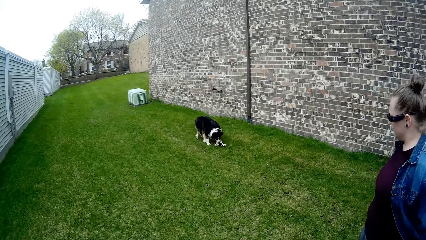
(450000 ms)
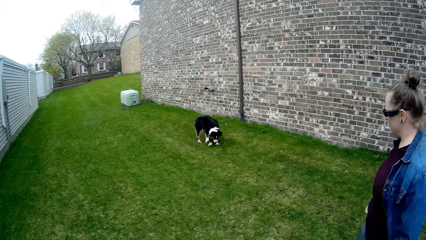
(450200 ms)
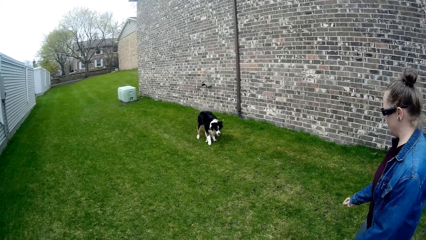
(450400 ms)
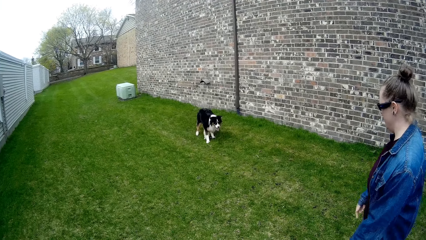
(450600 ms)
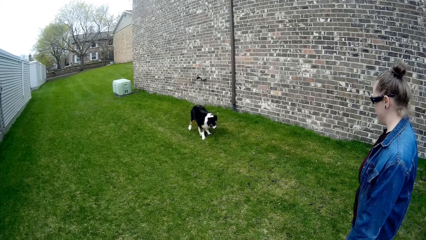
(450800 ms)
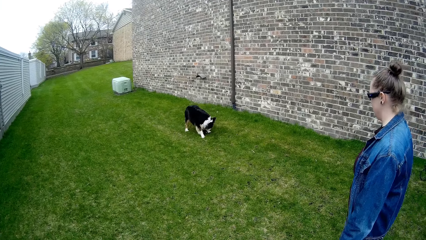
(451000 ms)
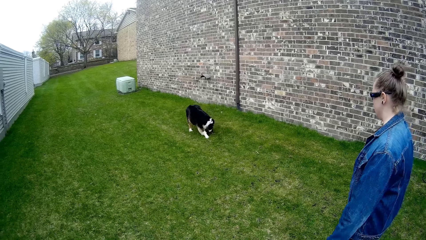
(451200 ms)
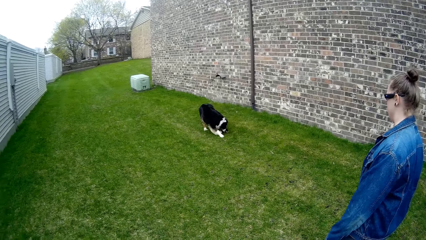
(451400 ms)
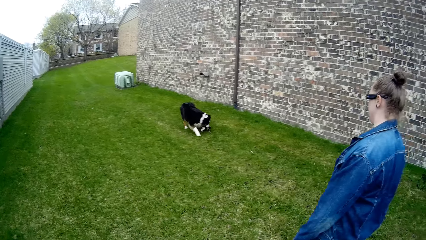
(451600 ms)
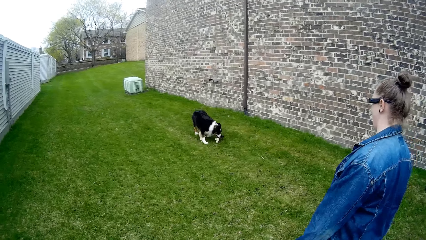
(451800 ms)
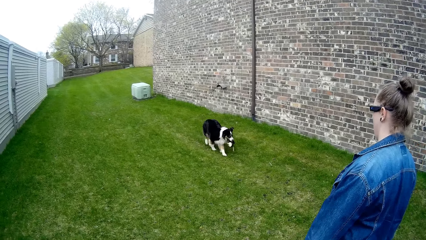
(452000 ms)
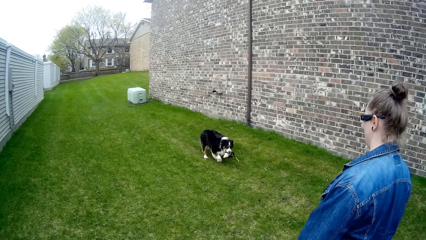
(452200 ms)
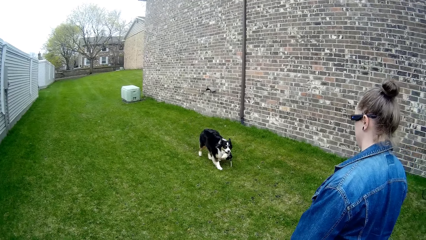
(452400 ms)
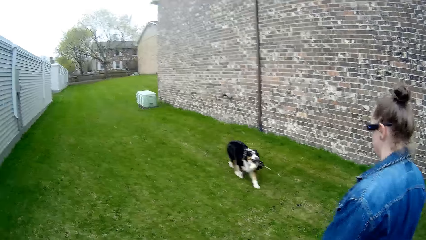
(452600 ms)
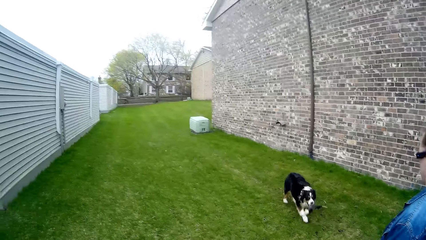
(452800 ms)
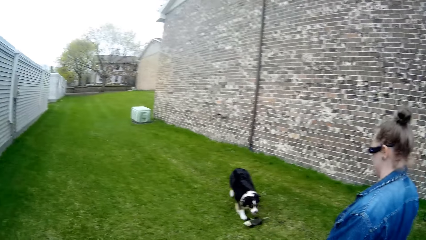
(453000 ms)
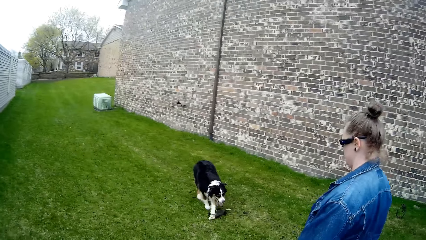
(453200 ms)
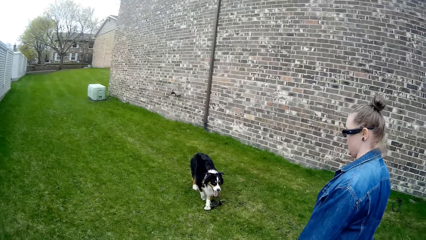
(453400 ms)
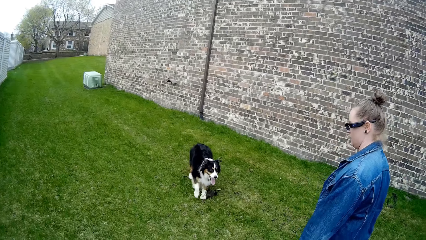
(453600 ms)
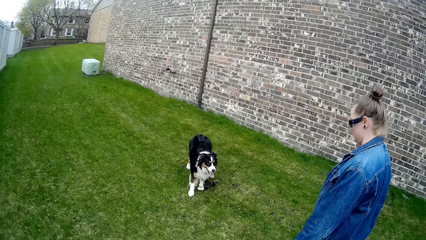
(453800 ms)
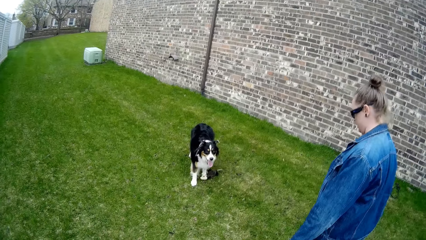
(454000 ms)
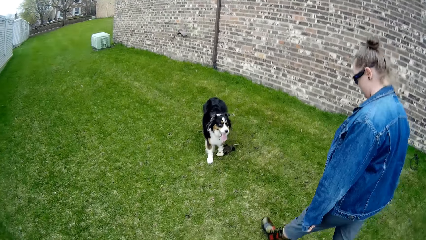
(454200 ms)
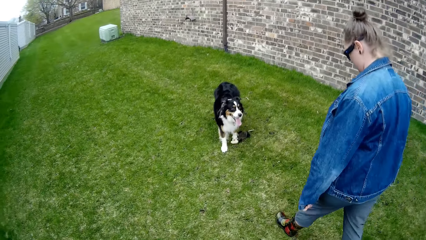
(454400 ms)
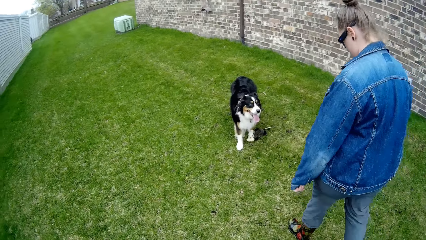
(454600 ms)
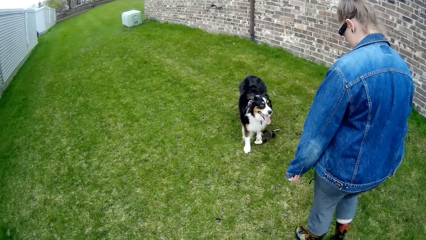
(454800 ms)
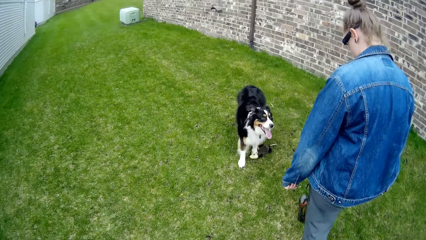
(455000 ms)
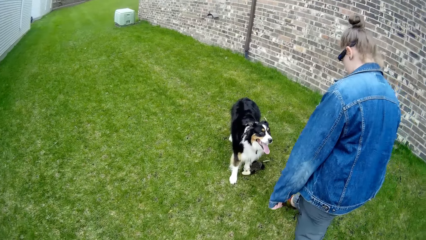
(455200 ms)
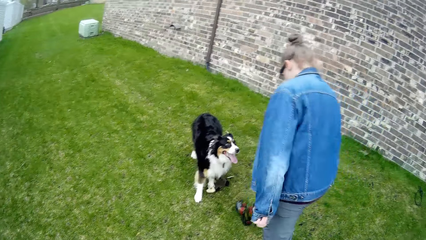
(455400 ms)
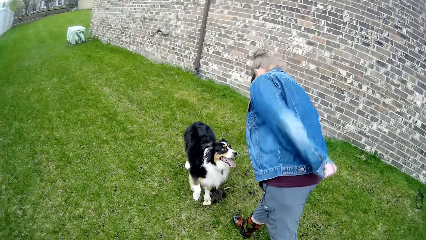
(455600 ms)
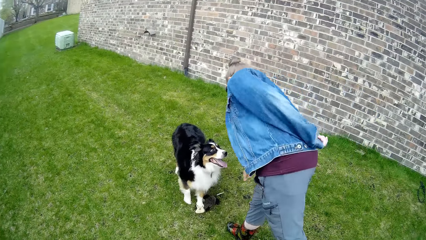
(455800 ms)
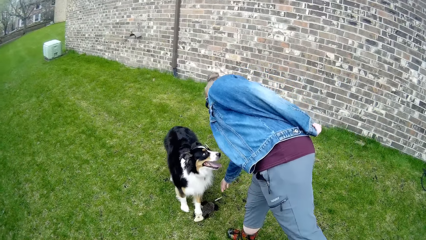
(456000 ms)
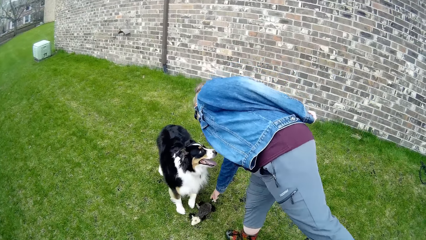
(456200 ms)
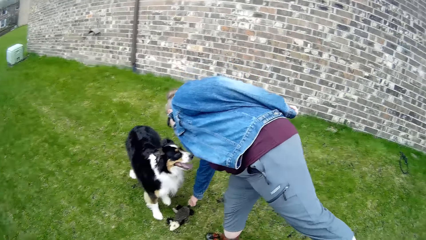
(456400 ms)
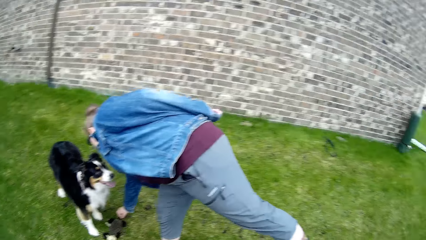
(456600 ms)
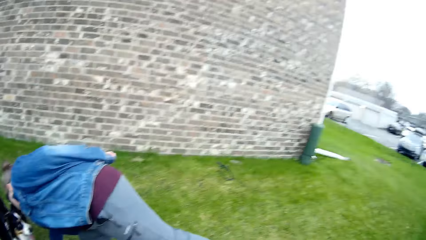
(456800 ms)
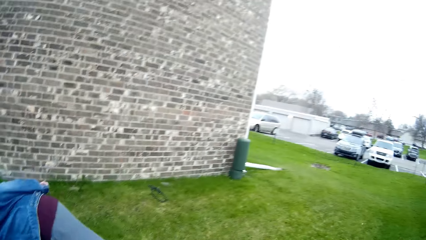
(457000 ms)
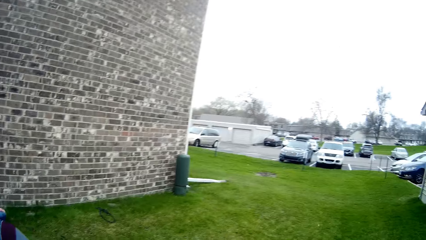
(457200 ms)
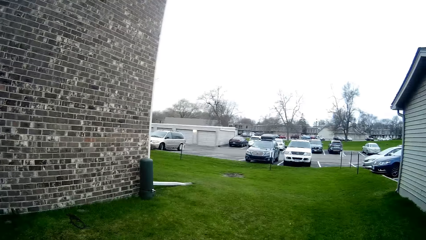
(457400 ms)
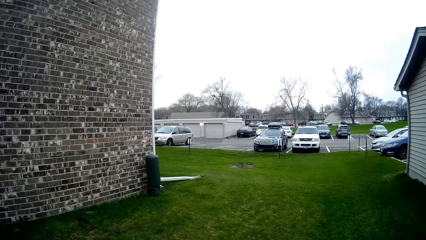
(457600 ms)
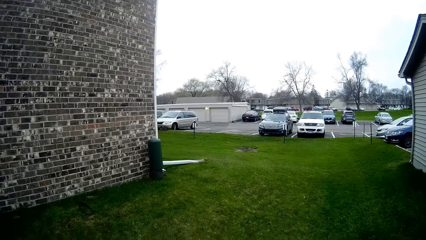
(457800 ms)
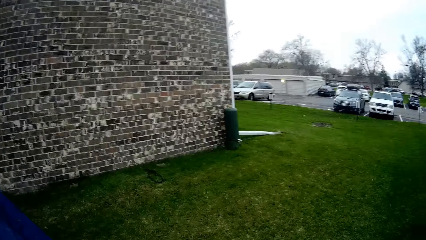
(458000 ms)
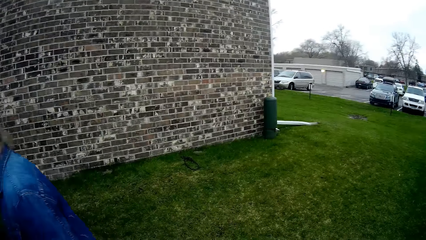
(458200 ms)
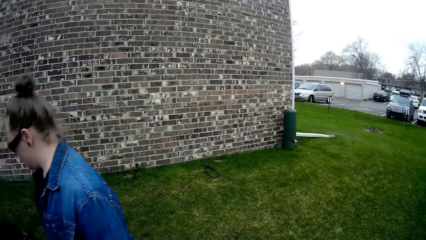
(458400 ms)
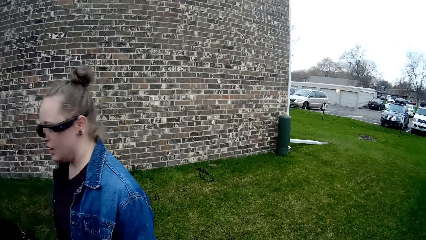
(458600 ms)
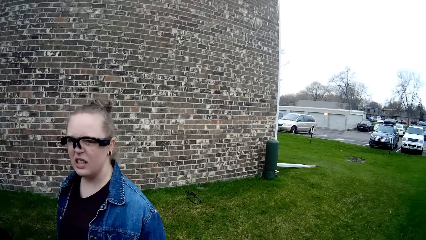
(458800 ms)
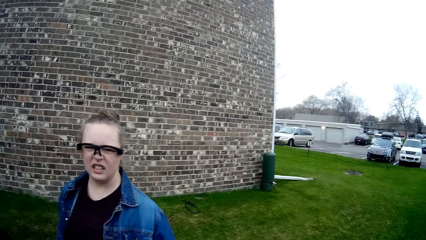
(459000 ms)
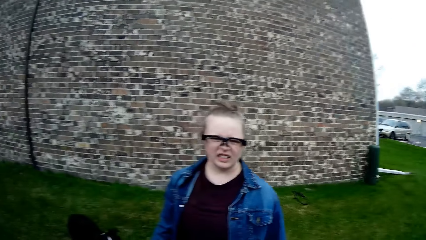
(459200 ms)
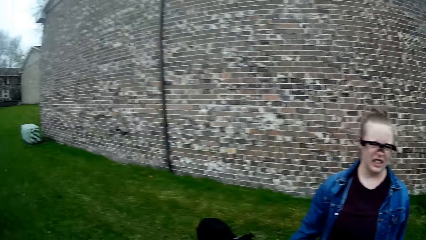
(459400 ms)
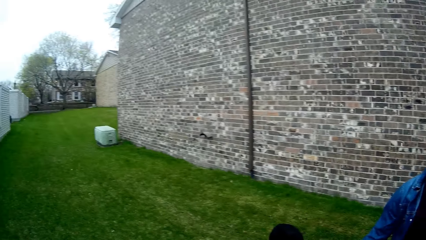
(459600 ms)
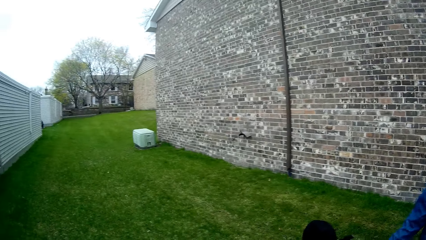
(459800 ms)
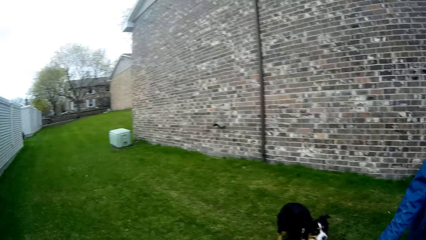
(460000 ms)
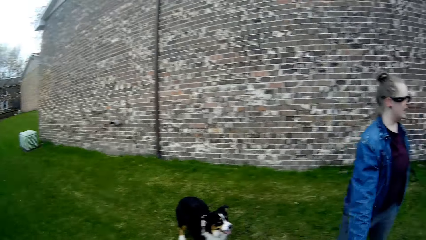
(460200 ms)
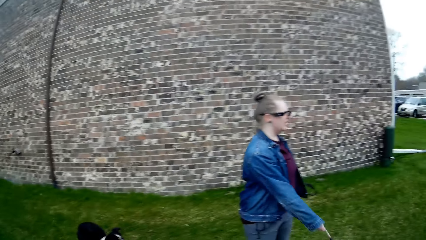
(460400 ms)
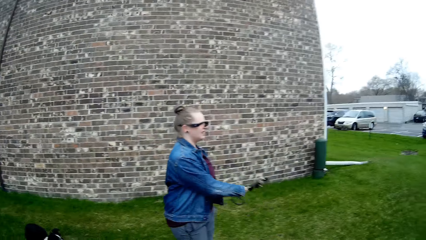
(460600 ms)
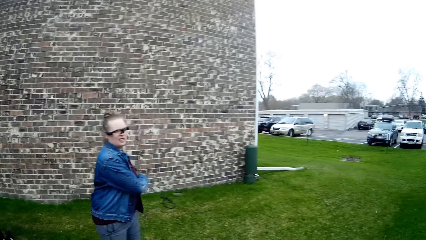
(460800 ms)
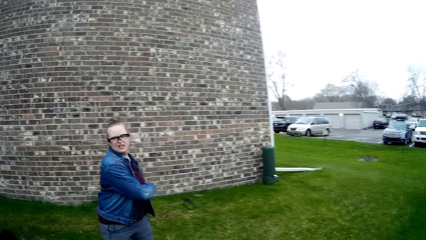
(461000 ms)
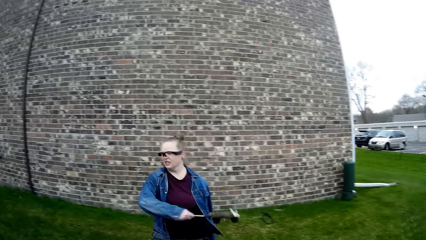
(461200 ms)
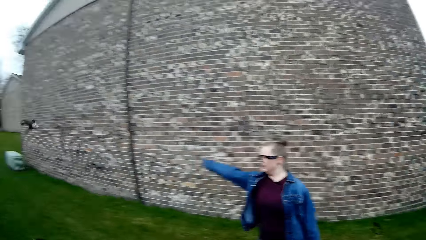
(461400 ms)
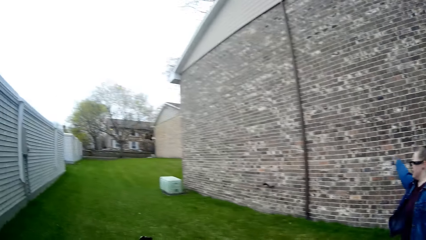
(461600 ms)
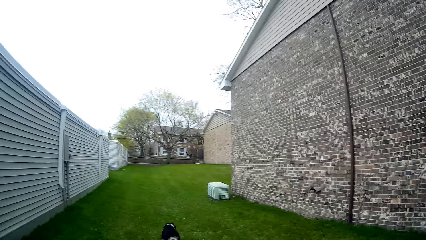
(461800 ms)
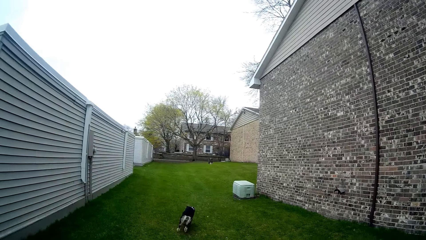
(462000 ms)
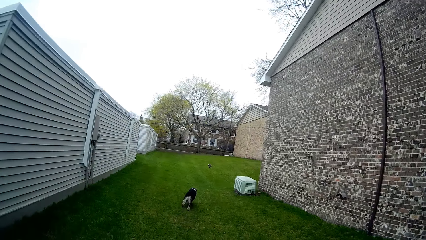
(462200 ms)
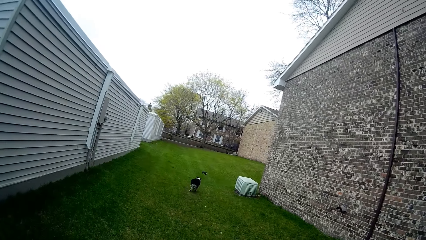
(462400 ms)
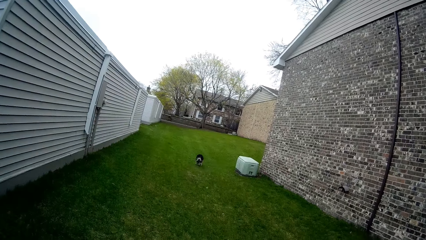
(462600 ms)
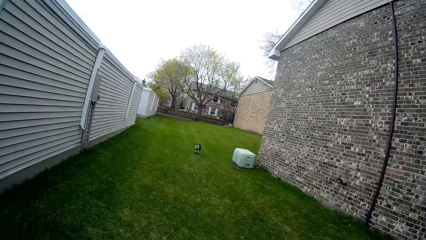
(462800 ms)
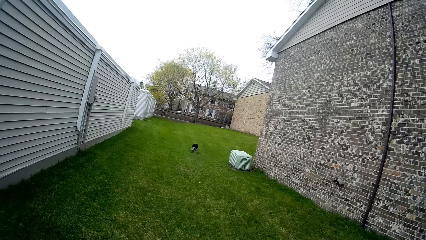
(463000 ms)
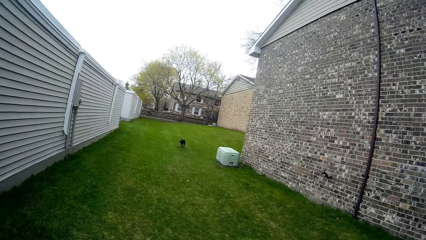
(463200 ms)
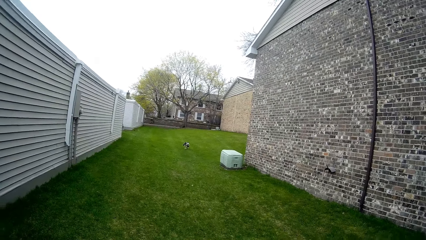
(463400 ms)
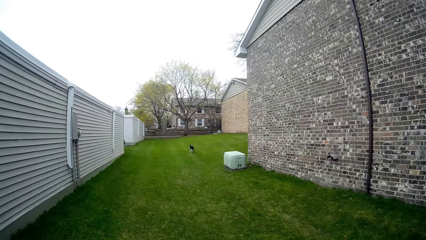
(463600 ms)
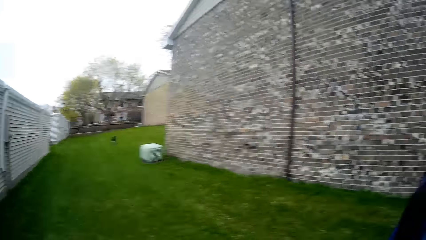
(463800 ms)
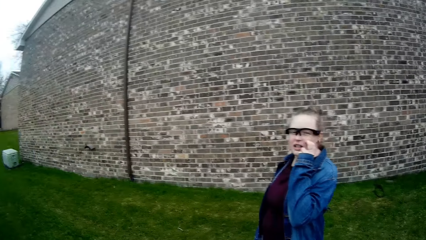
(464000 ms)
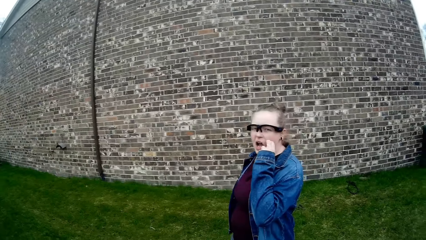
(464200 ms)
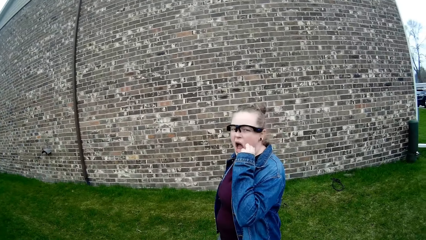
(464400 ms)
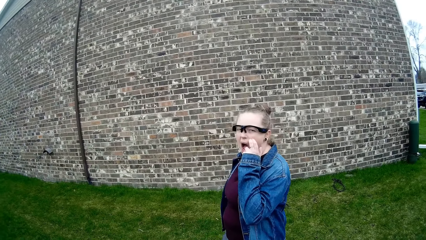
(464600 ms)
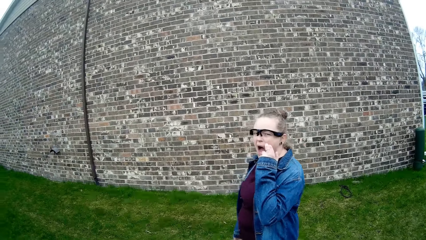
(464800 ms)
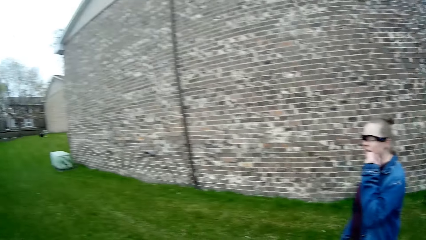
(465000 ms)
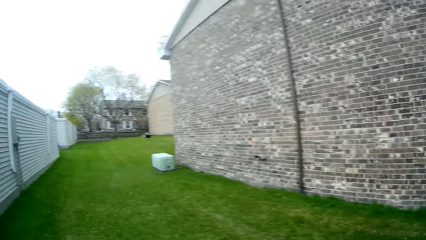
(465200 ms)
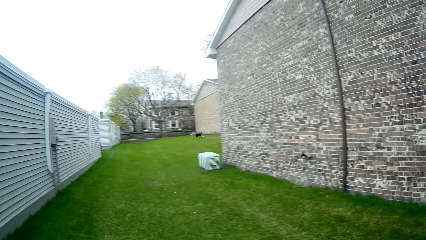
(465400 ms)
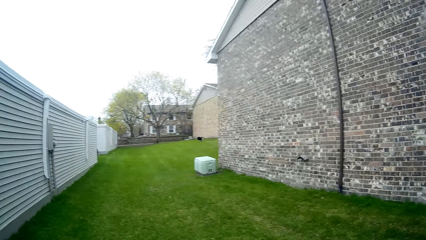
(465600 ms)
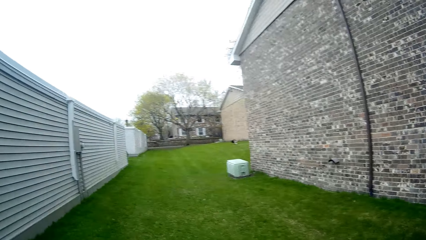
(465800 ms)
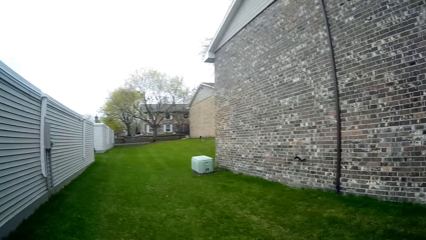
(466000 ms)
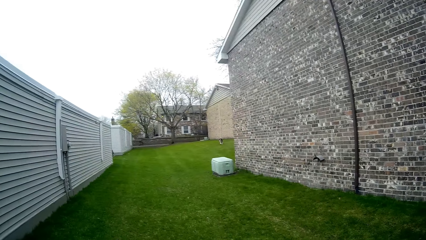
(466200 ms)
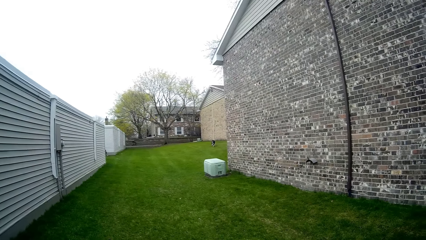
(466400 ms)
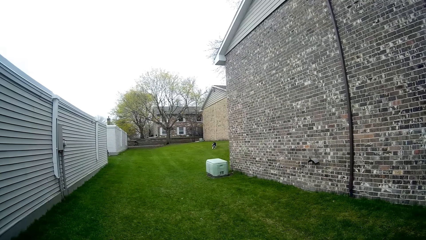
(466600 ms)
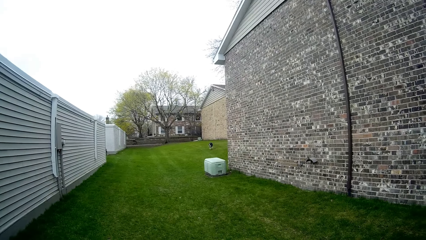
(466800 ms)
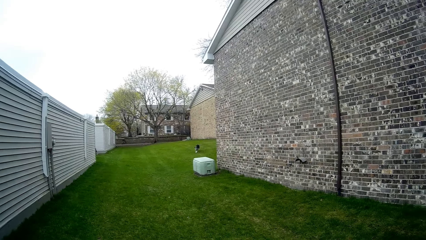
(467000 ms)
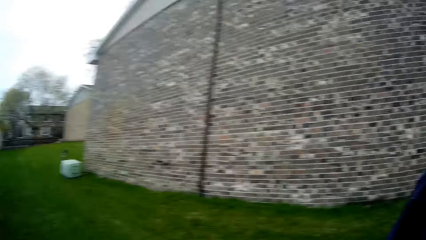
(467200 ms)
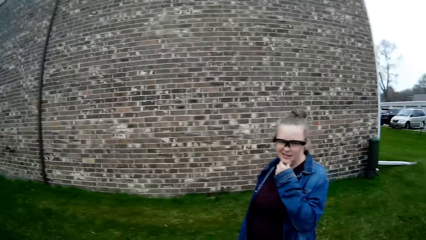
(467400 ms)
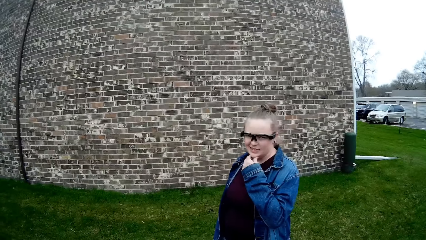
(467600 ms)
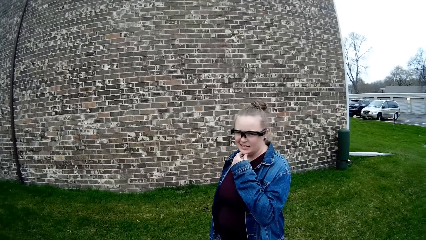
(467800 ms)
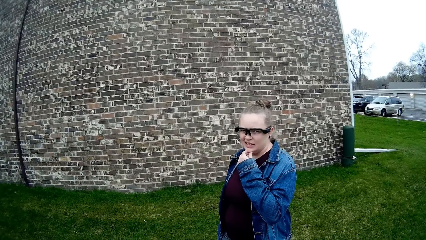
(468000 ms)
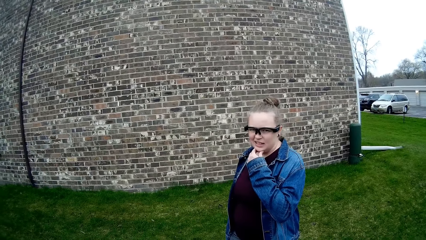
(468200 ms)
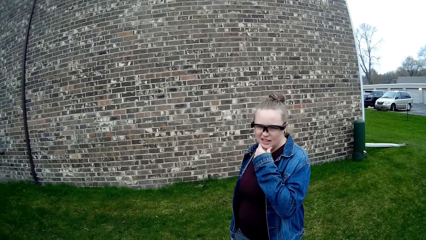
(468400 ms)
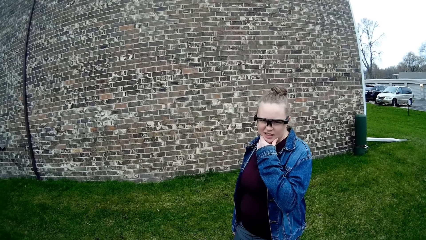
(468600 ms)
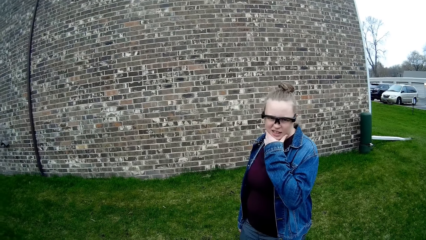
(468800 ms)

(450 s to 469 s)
The dog drops the dog toy on the ground. The dog picks the dog toy from the ground. The camera wearer speaks to the woman. The dog drops the dog toy on the ground. The woman speaks to the camera wearer. The woman picks the dog toy from the ground with her right hand. The woman throws the dog toy with her right hand.
